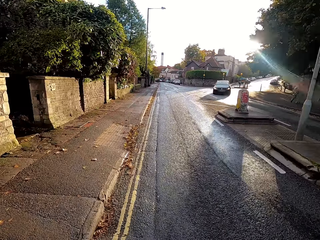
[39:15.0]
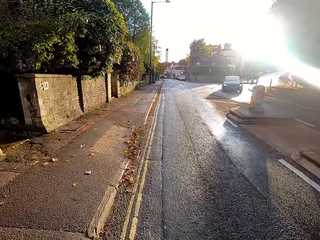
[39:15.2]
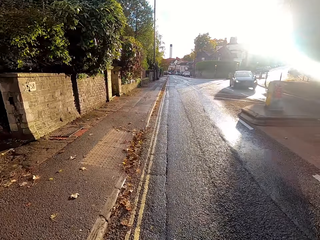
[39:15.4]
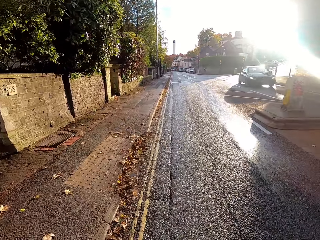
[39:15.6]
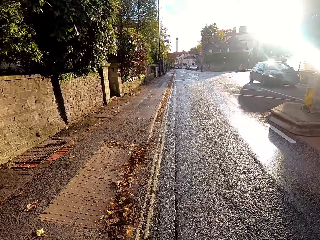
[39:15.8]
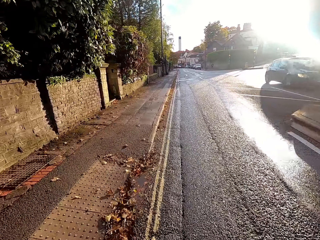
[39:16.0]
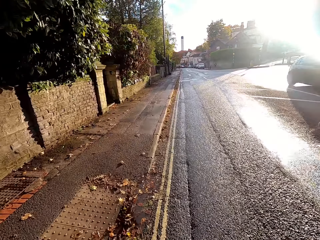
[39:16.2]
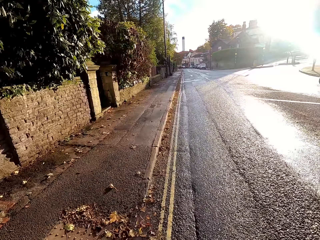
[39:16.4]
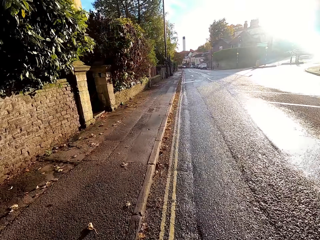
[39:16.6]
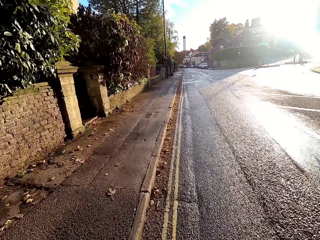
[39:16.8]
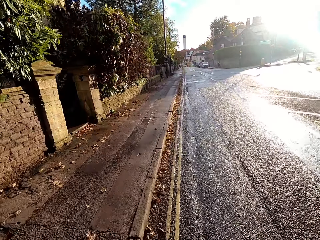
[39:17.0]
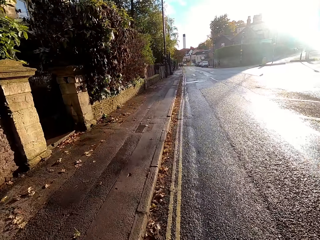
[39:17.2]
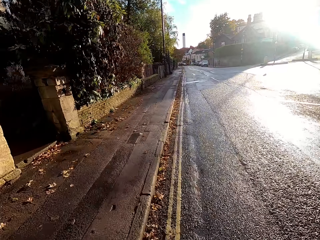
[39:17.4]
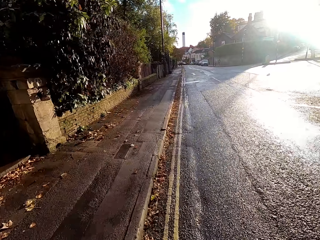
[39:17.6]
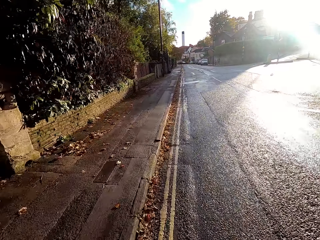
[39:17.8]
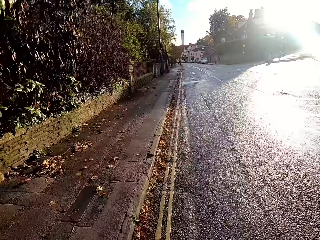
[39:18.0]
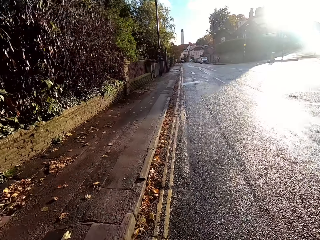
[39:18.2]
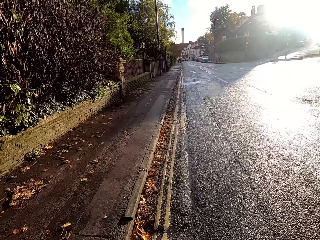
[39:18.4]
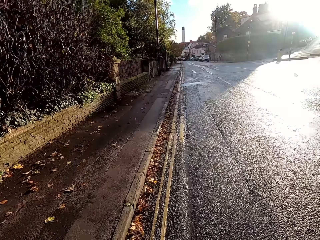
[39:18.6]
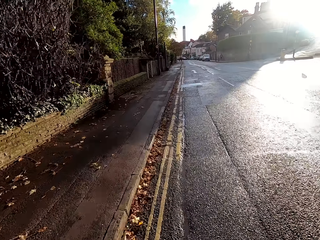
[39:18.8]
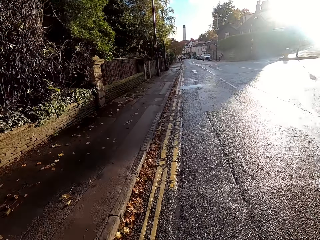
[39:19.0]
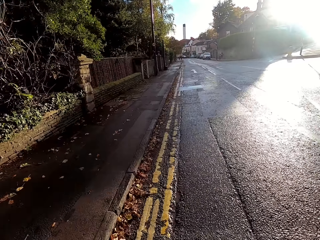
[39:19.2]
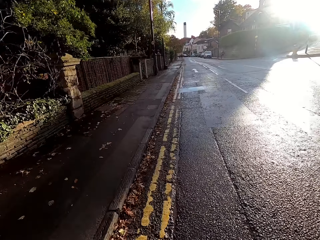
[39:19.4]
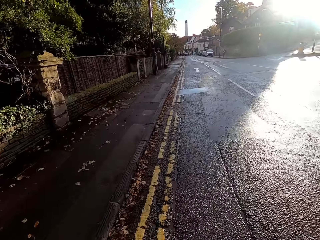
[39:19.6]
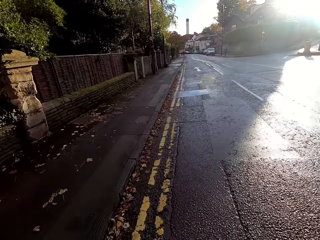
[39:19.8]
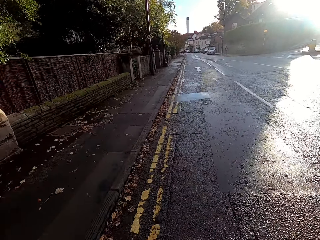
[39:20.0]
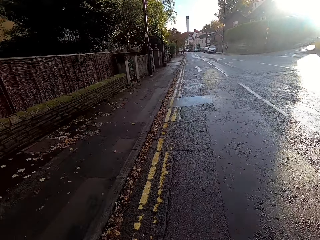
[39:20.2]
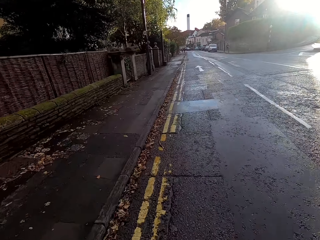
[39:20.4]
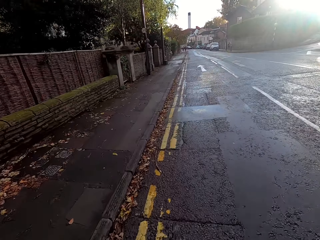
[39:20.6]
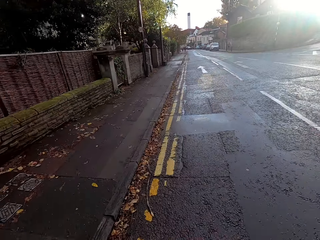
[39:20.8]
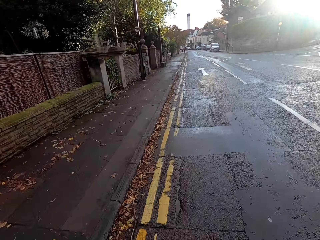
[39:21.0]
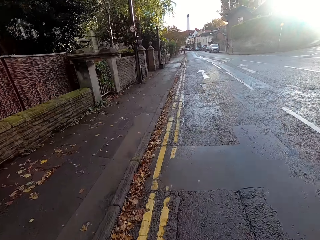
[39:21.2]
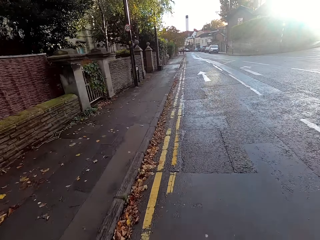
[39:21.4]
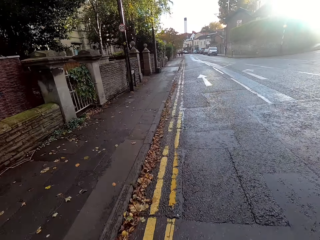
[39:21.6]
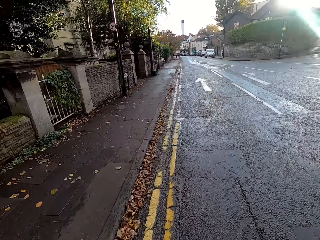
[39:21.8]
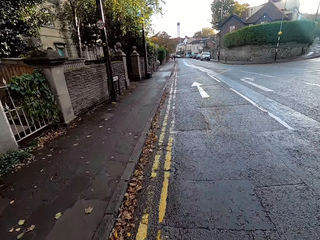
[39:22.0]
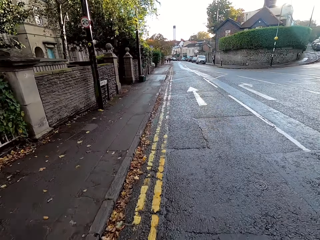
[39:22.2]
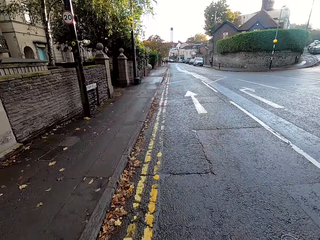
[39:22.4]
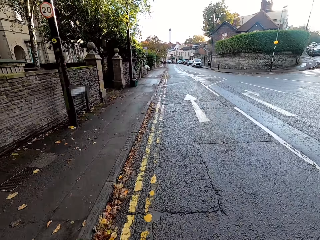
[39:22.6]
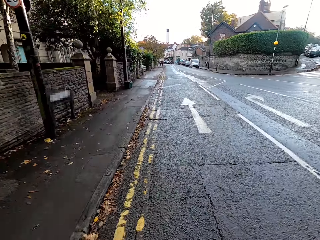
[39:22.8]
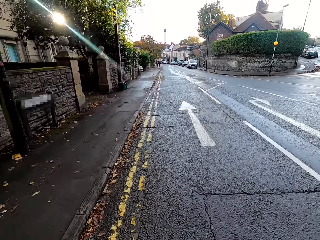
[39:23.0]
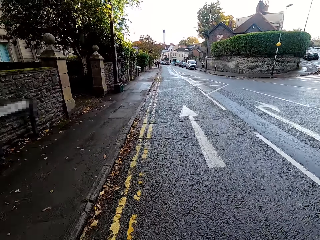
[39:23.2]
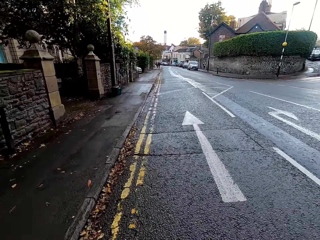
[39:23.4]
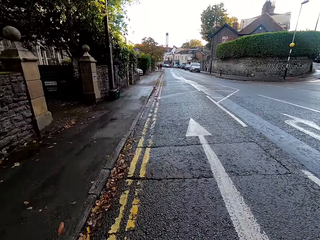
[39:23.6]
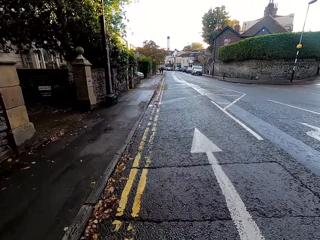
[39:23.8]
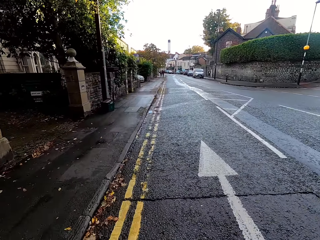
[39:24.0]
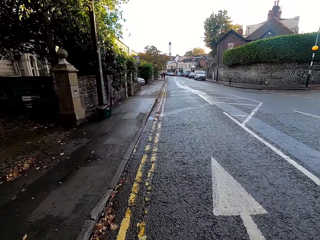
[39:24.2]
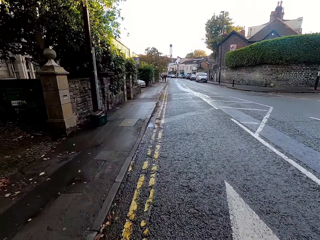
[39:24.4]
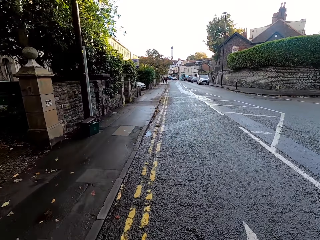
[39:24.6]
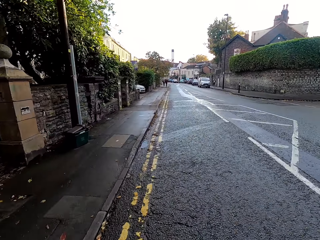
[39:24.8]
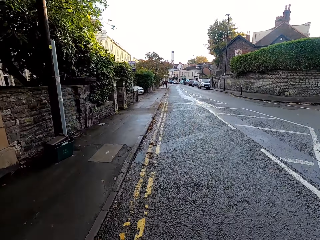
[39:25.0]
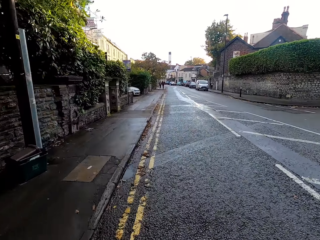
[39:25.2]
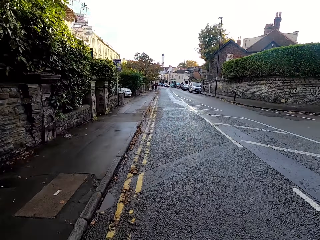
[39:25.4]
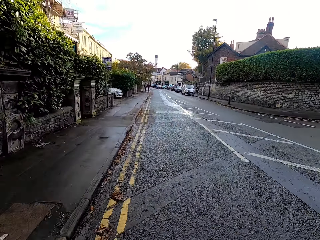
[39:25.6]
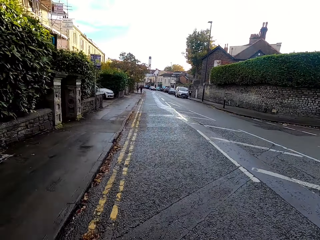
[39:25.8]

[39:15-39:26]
A black car drives past the camera wearer.

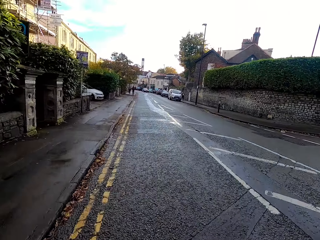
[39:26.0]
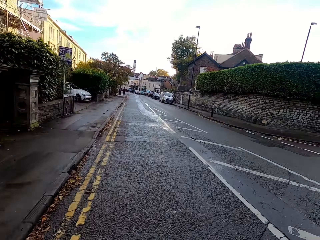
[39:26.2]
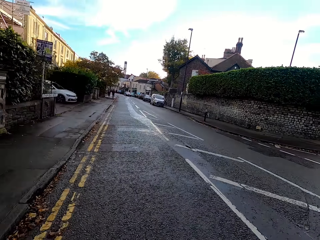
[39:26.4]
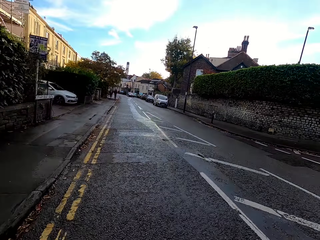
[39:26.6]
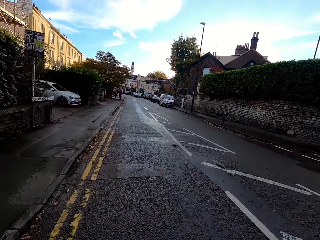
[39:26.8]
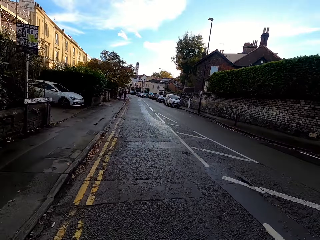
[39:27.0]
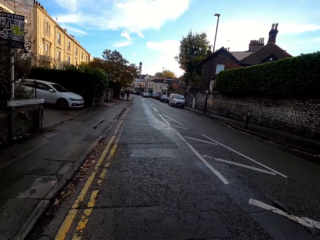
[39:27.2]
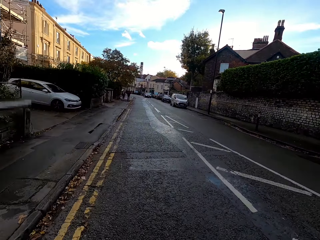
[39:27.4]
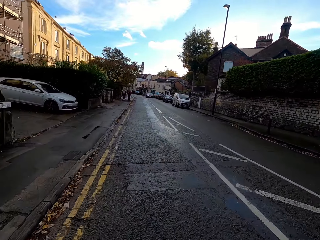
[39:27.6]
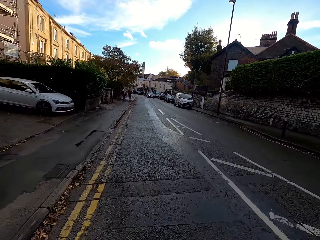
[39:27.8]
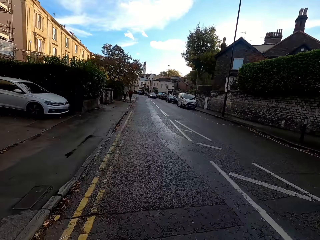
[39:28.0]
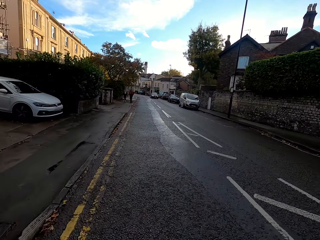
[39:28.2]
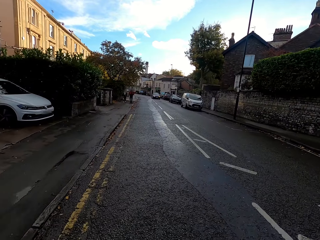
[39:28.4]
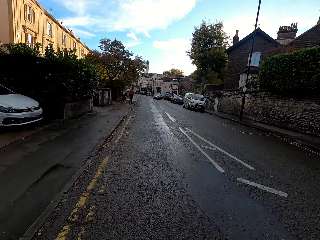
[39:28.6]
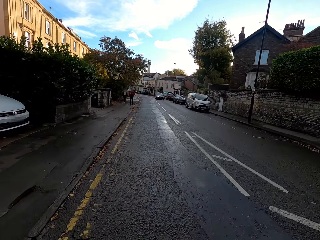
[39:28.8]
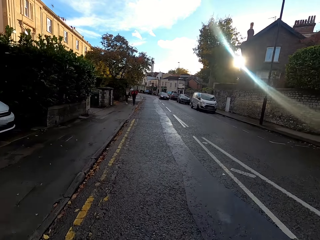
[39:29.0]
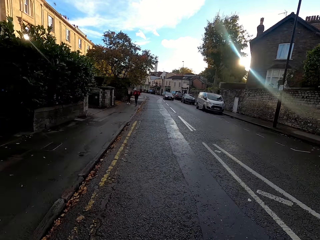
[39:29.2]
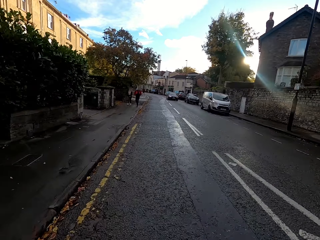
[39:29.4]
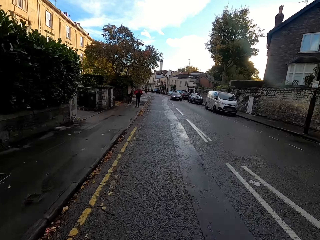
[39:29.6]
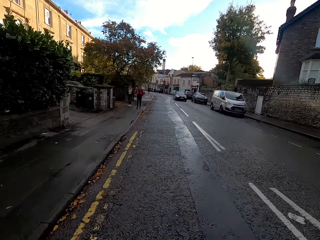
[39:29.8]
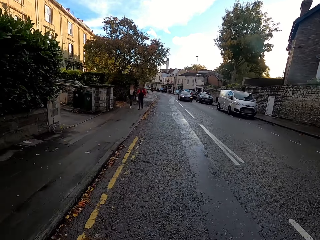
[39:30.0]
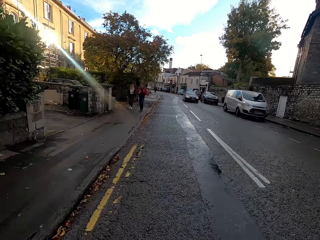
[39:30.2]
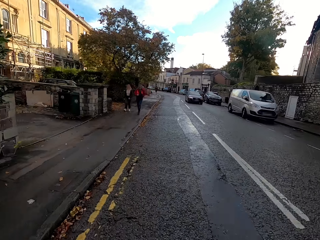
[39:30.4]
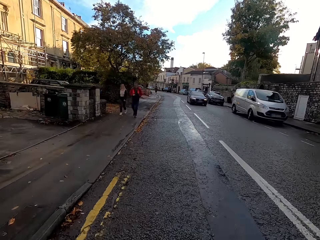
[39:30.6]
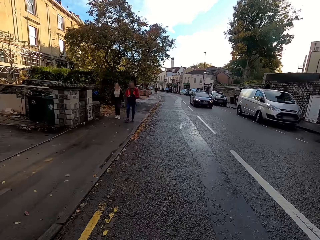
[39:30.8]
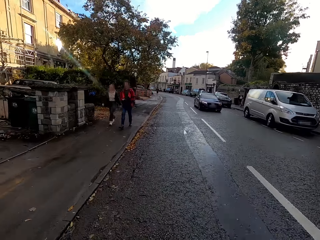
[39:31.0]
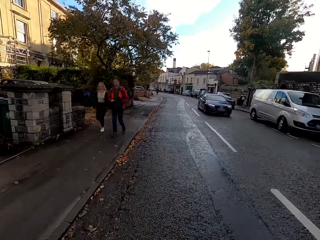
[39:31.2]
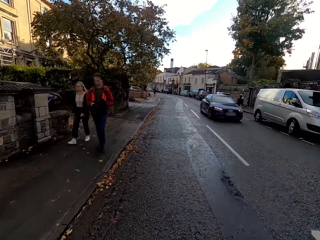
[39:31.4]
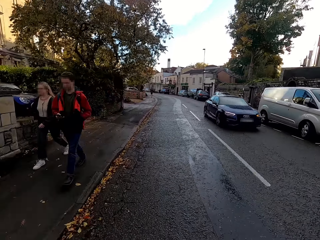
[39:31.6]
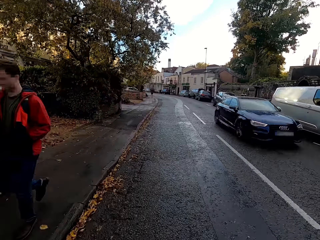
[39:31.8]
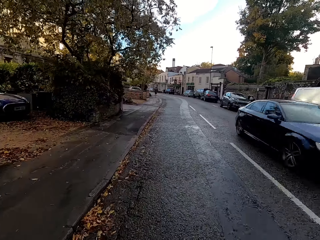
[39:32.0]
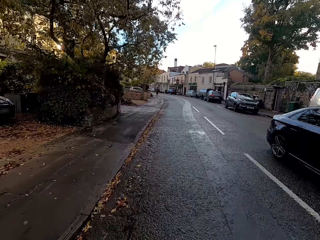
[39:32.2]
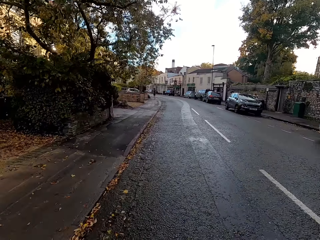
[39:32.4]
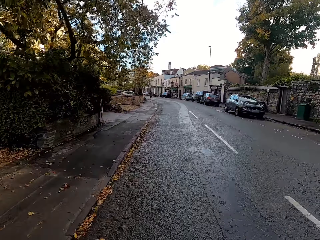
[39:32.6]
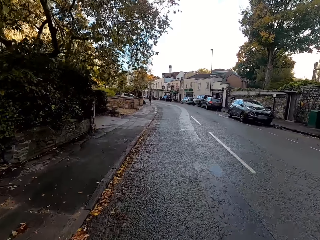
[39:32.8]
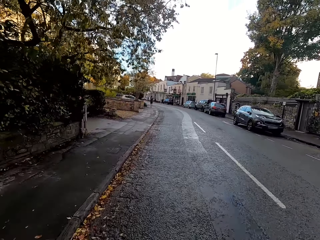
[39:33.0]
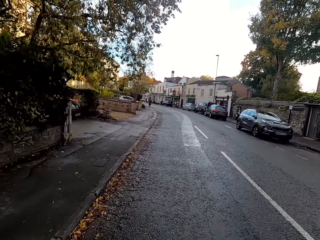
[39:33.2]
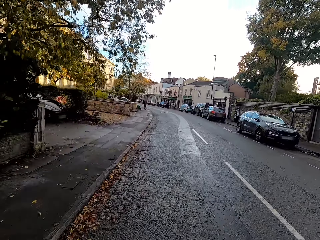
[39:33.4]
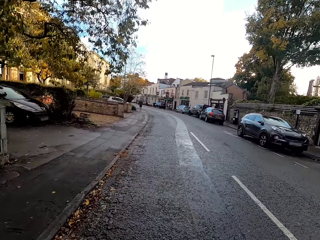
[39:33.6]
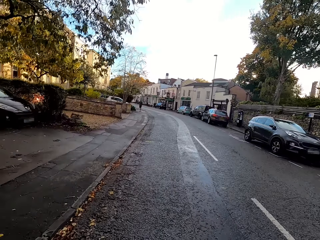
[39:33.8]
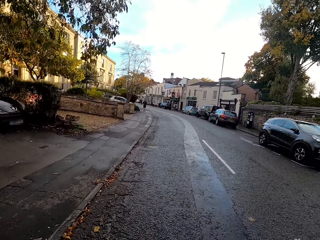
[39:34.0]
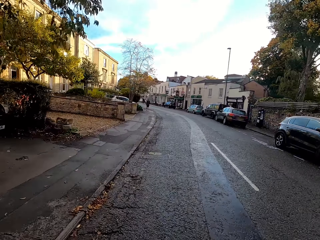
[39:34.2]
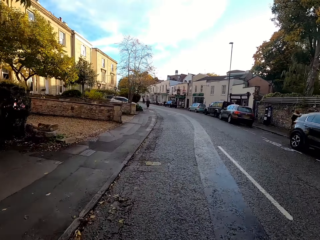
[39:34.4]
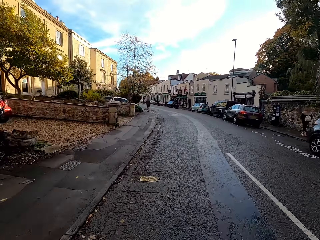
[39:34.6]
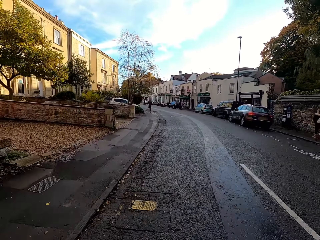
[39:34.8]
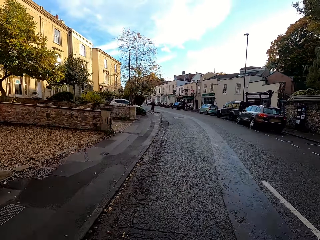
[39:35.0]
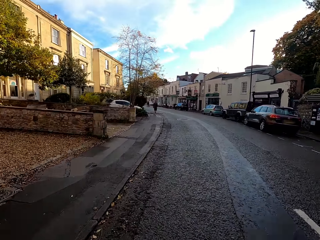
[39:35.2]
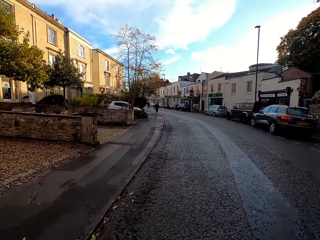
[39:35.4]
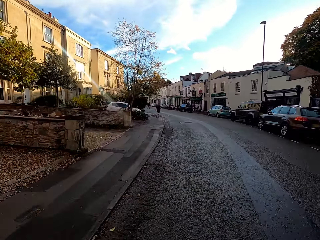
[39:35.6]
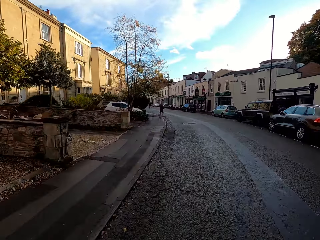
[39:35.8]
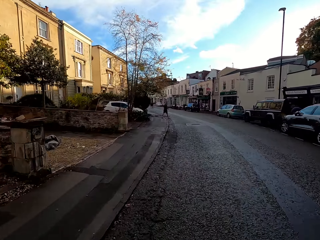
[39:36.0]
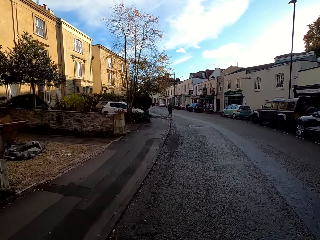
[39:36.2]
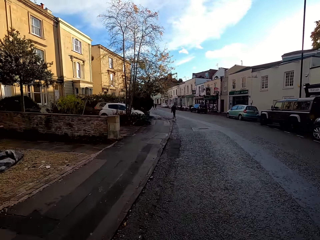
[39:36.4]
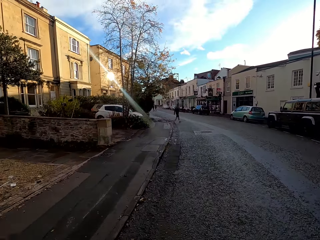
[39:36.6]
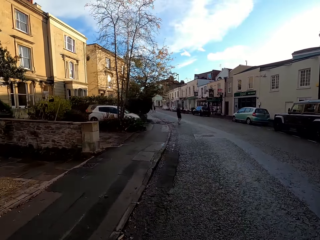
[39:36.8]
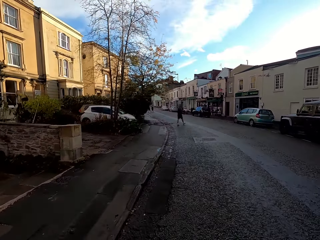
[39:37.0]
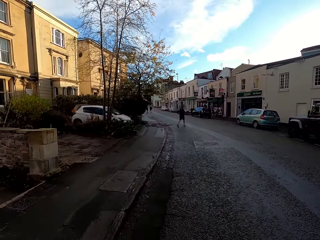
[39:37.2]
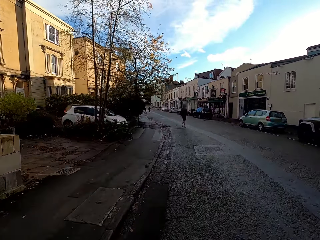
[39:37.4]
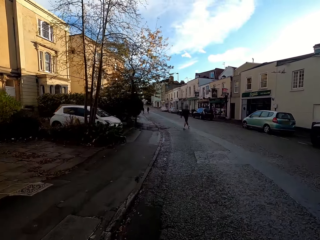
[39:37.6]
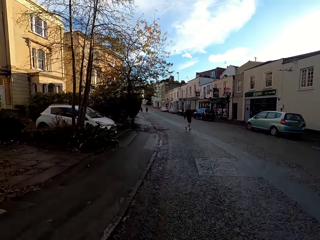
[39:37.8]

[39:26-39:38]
A blue car drives past the camera wearer.
